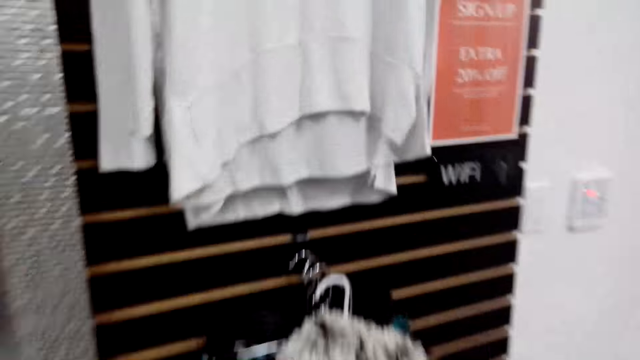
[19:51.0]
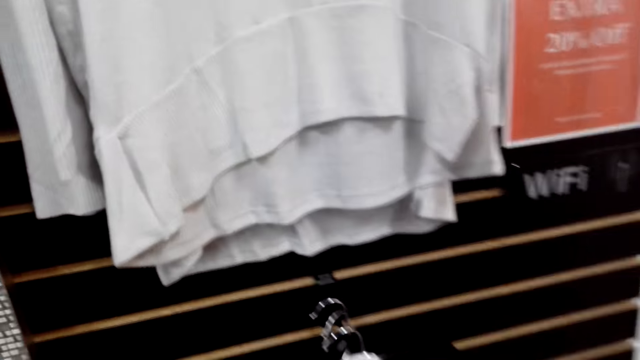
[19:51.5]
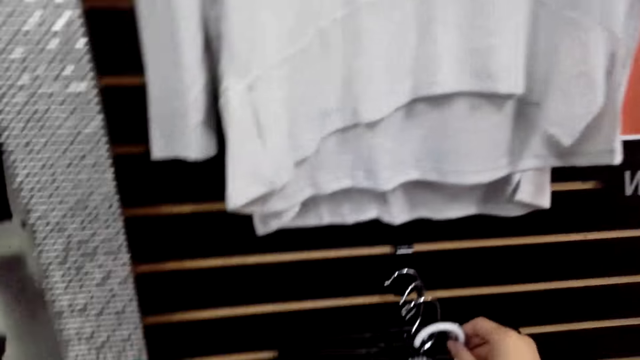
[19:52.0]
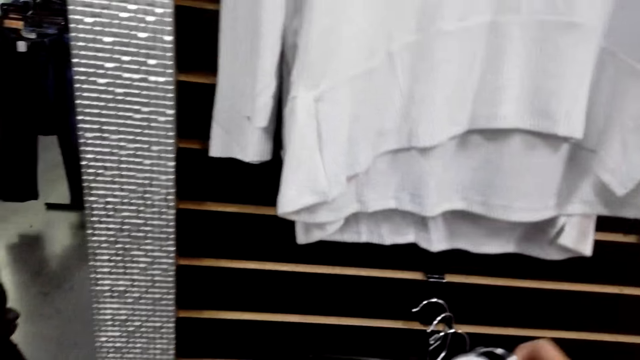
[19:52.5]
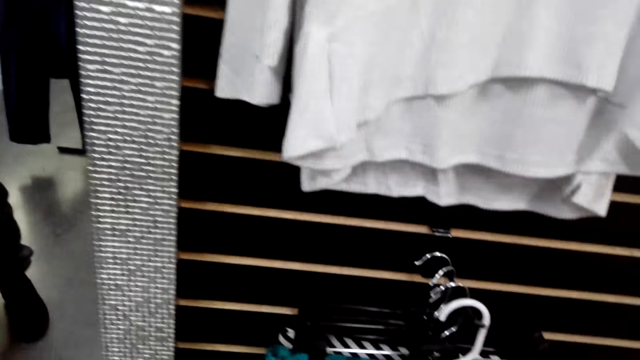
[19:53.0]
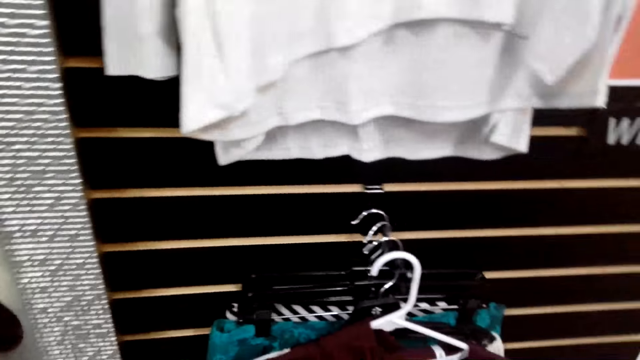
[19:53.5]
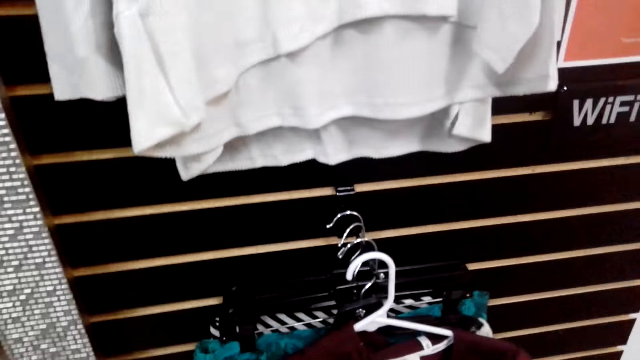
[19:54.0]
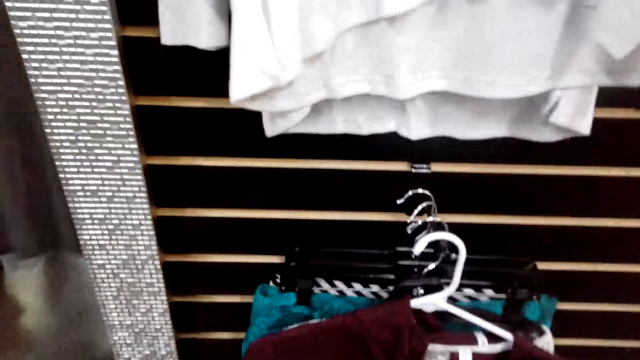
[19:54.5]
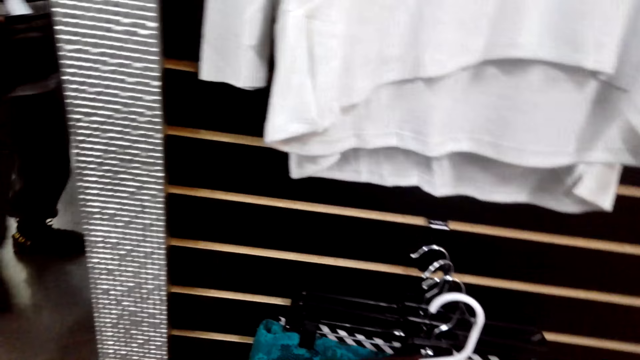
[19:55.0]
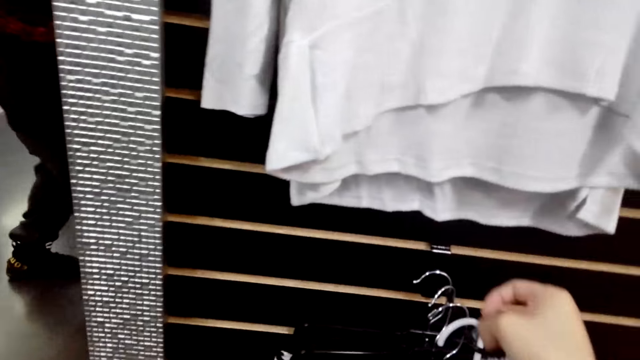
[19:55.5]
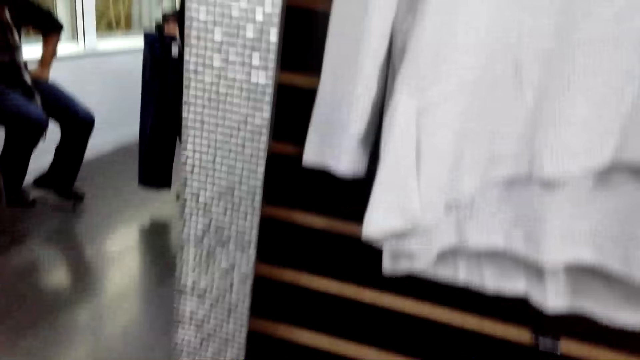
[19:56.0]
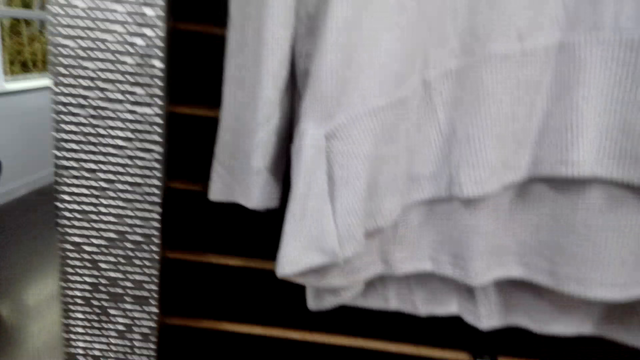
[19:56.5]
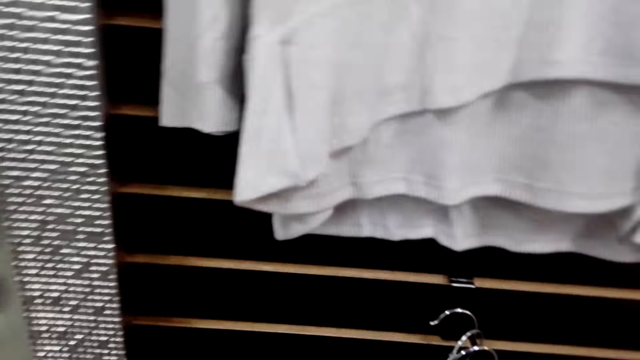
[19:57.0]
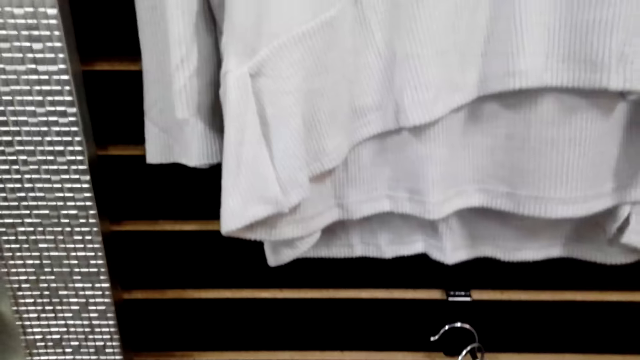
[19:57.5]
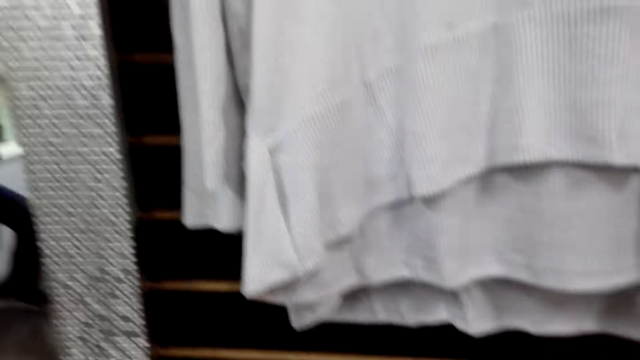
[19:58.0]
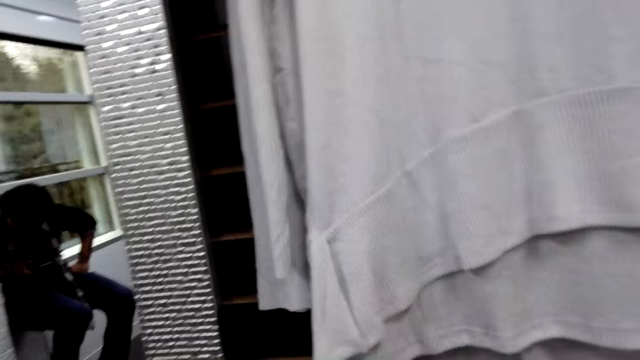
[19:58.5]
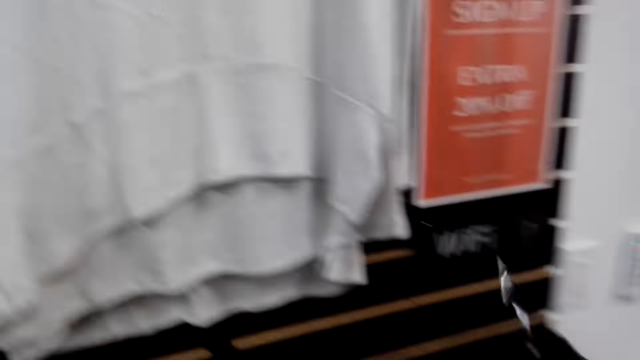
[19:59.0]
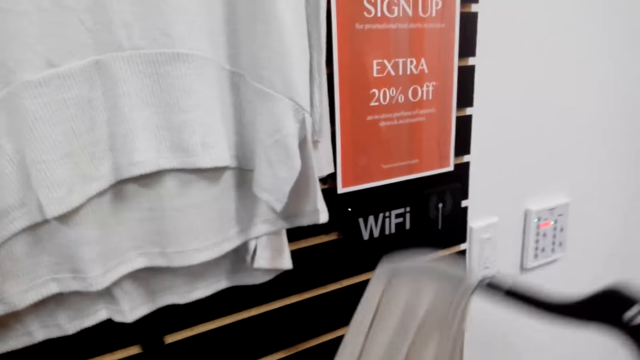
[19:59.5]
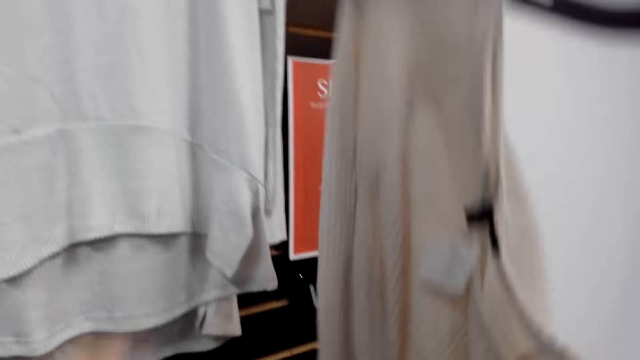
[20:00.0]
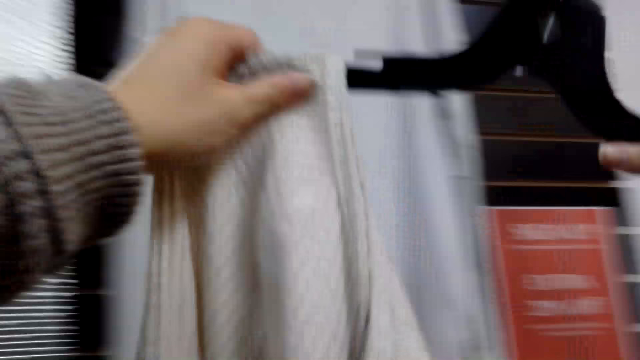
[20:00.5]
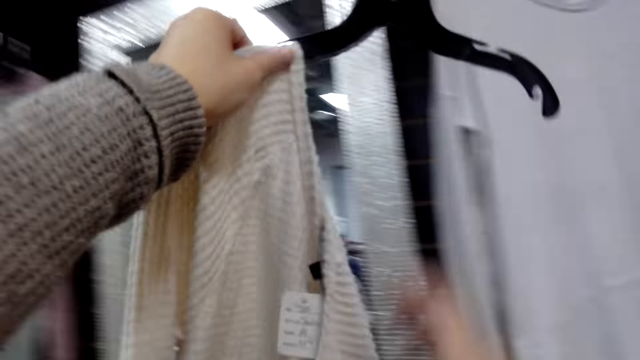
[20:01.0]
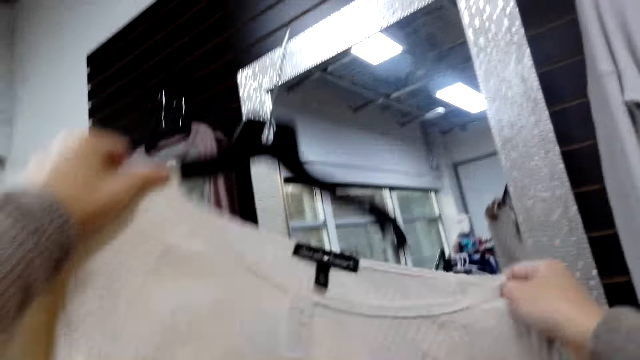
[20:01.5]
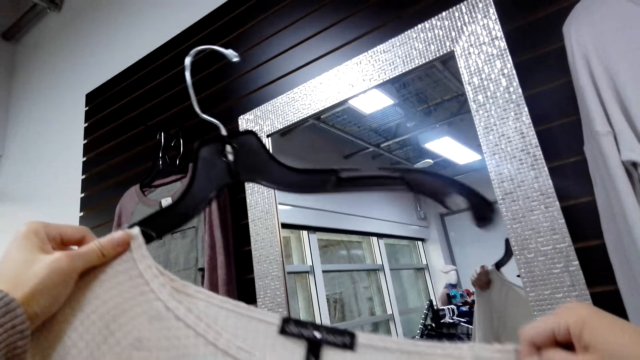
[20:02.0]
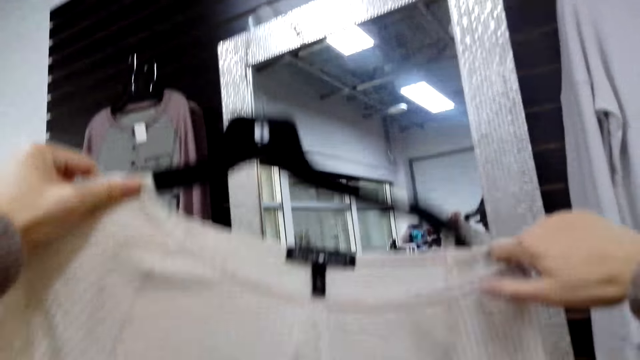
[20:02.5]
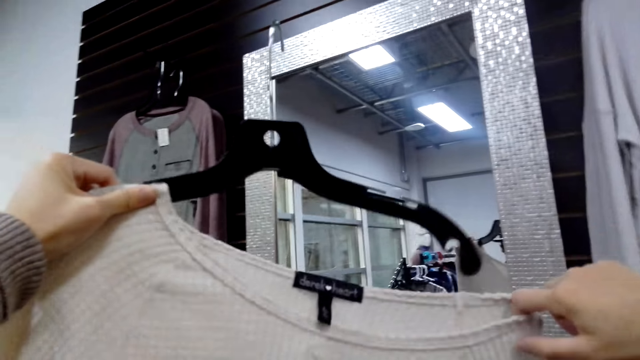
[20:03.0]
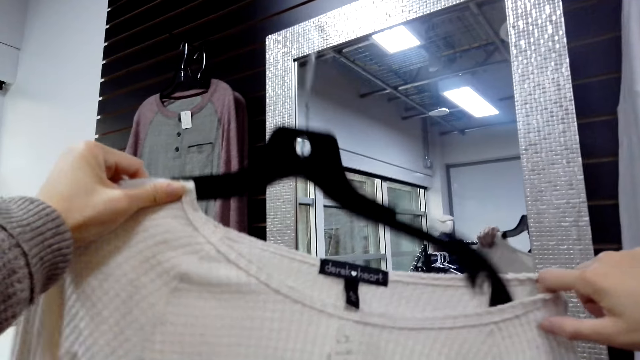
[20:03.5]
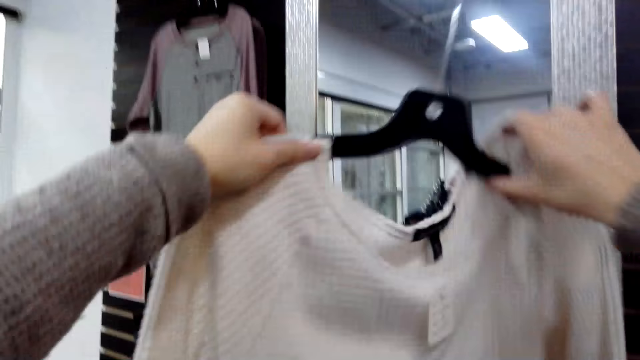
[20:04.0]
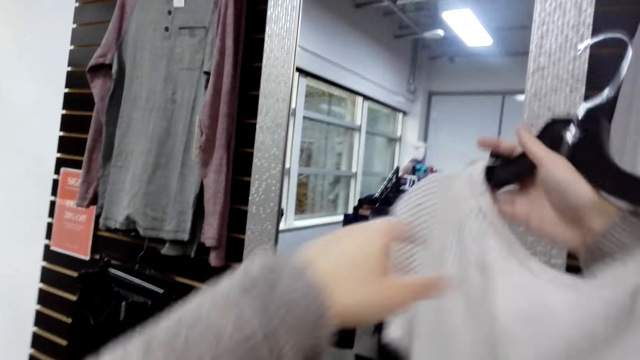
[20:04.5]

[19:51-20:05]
The camera wearer picks another sweater.

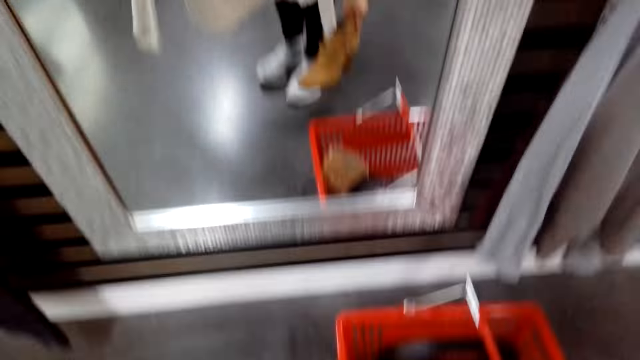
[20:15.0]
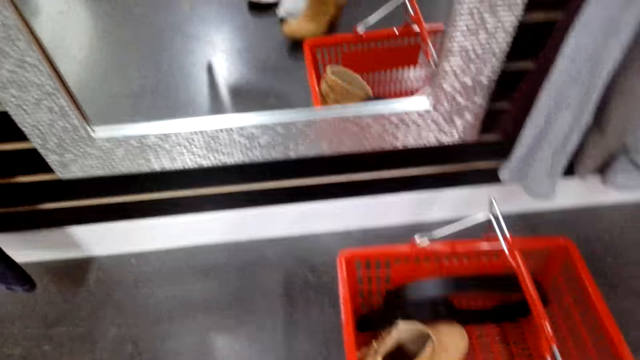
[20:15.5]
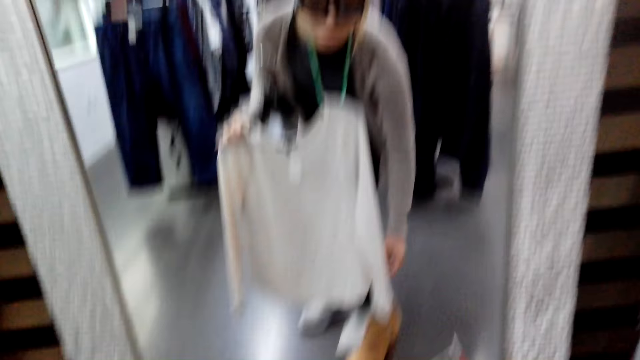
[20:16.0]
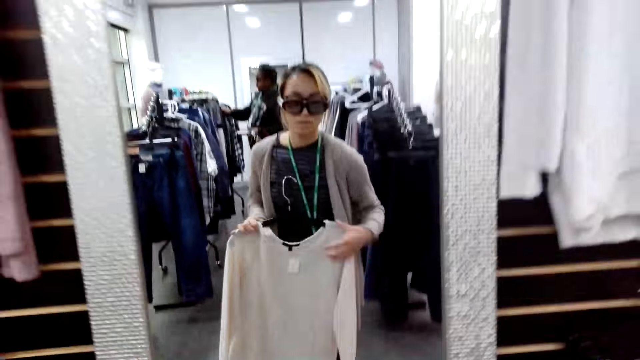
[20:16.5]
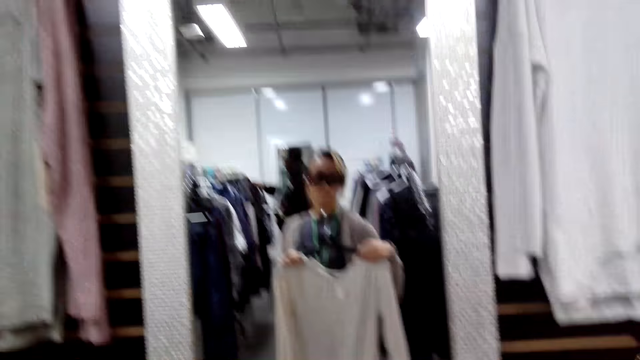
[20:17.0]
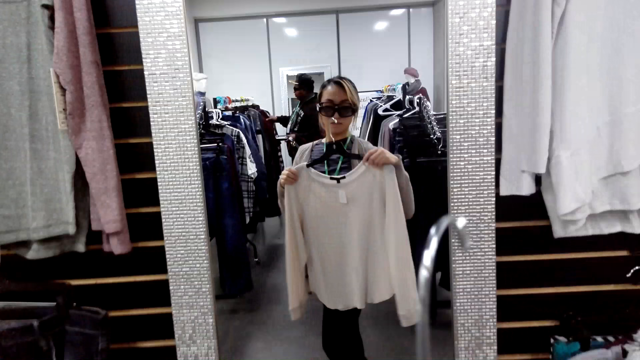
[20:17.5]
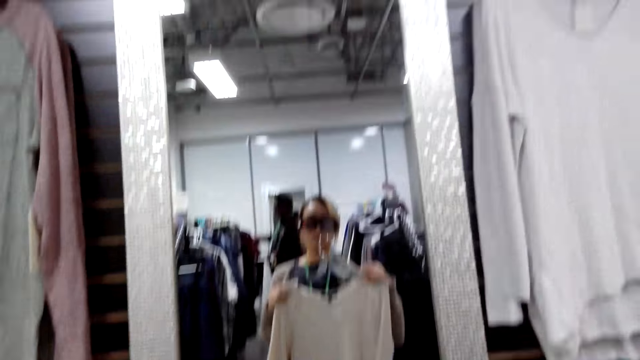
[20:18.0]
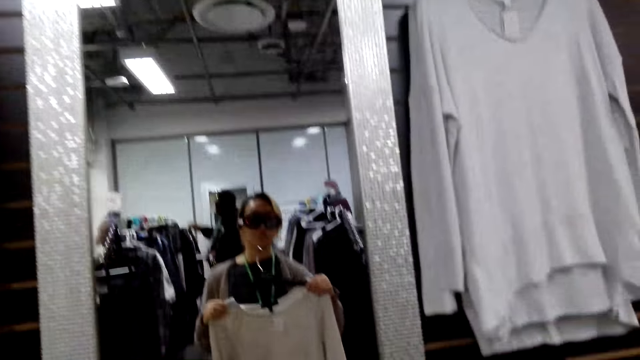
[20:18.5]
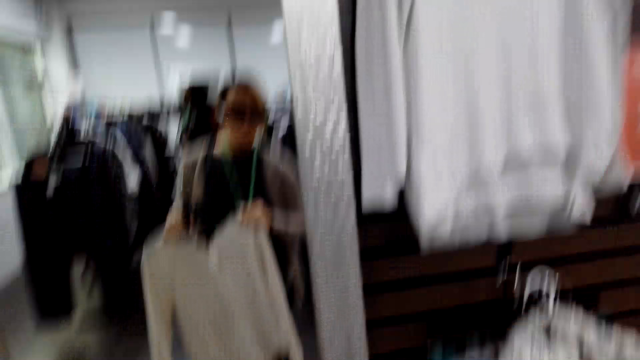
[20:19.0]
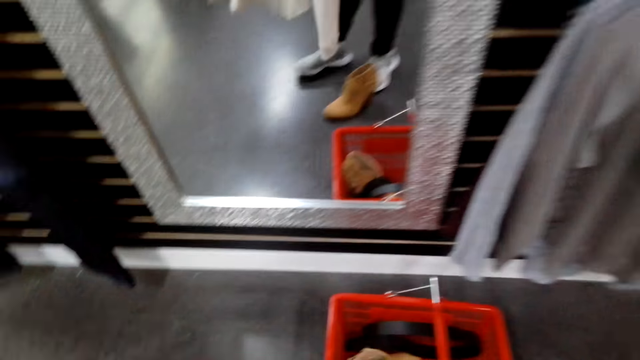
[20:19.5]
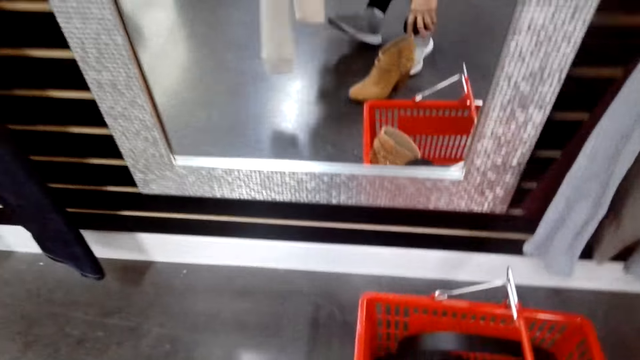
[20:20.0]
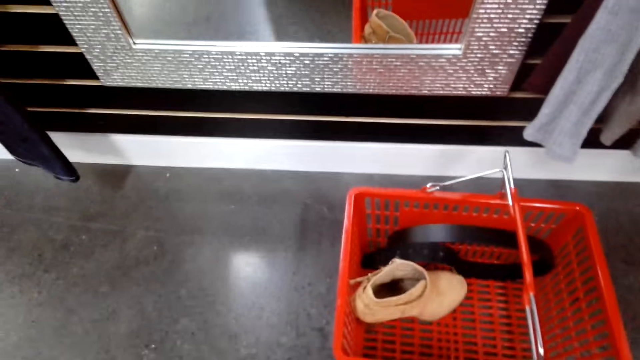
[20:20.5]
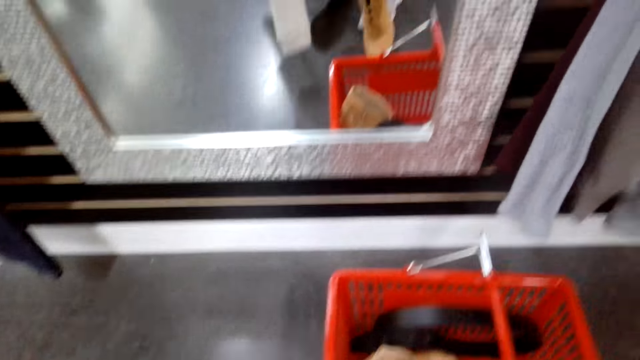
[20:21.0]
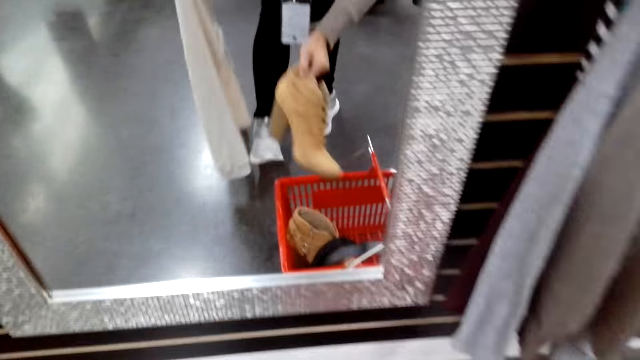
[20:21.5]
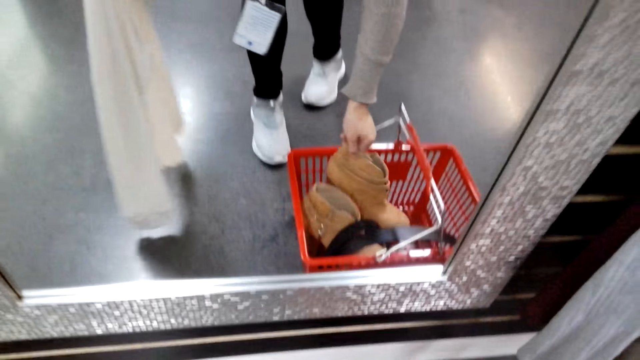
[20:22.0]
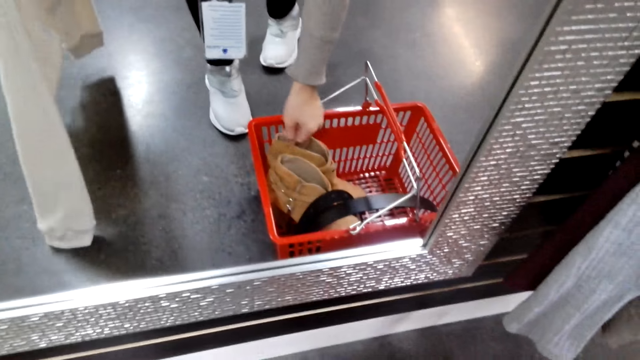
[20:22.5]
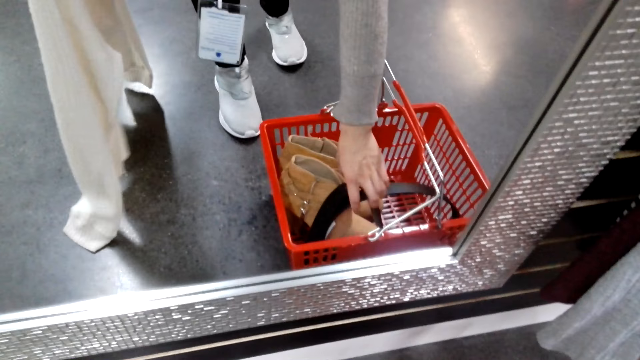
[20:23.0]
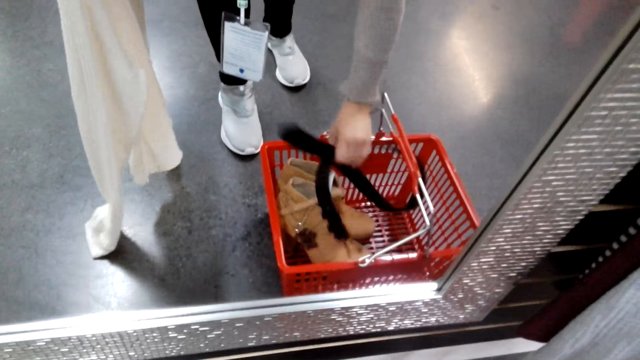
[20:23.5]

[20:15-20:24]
The camera wearer looks at the mirror.
